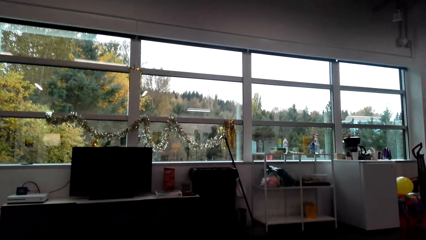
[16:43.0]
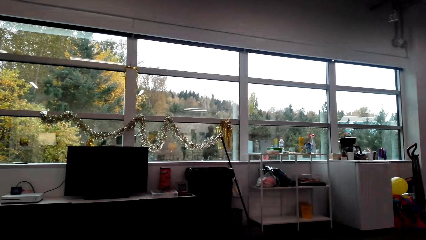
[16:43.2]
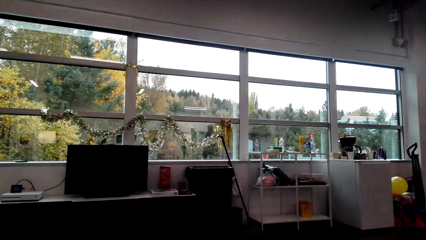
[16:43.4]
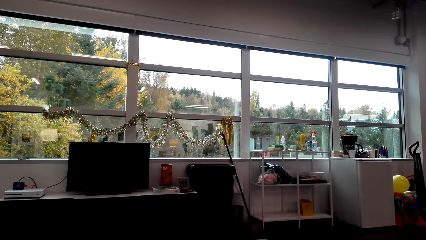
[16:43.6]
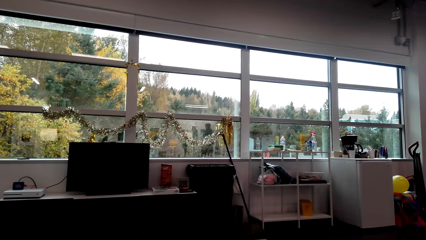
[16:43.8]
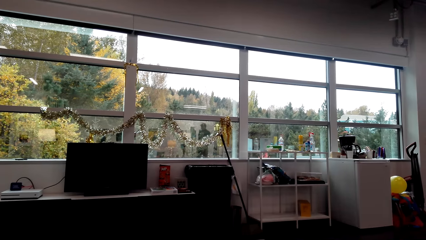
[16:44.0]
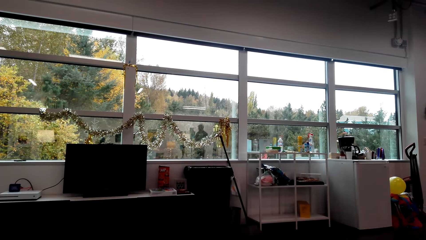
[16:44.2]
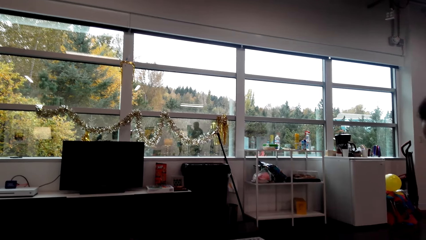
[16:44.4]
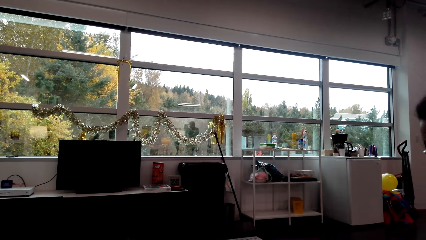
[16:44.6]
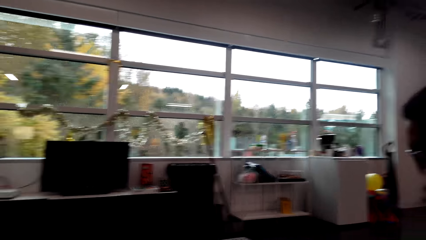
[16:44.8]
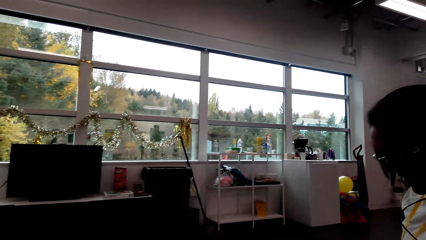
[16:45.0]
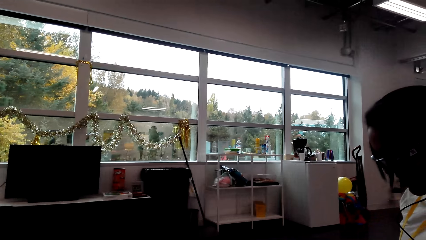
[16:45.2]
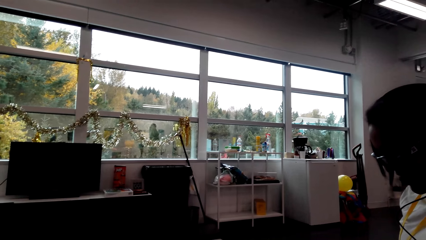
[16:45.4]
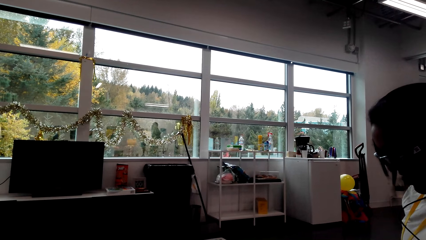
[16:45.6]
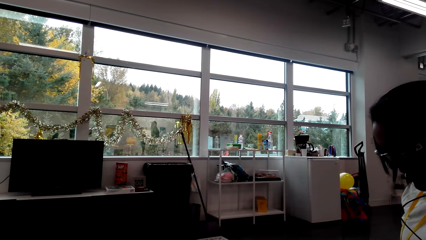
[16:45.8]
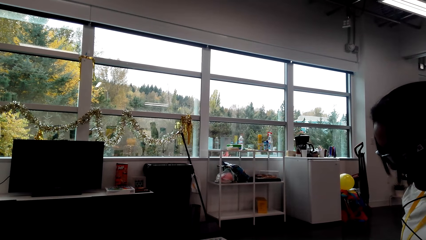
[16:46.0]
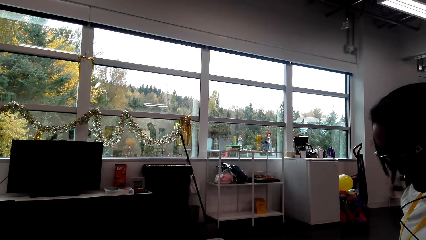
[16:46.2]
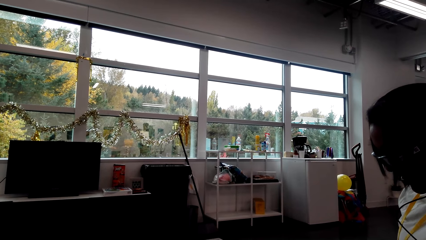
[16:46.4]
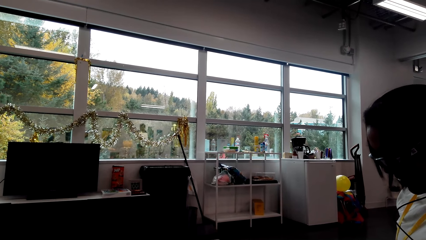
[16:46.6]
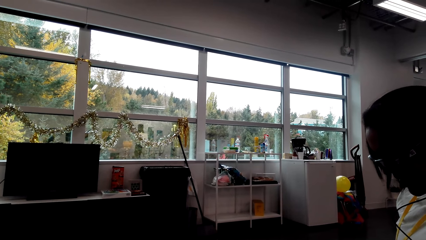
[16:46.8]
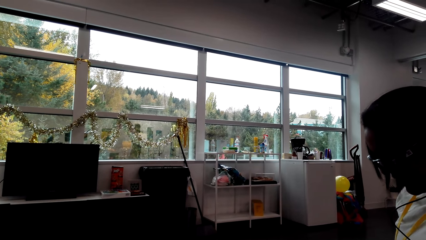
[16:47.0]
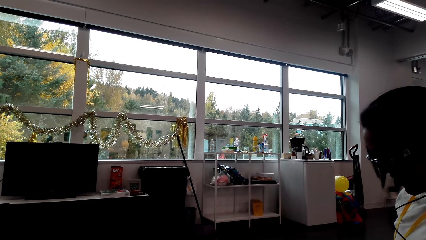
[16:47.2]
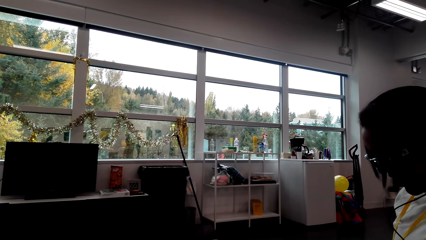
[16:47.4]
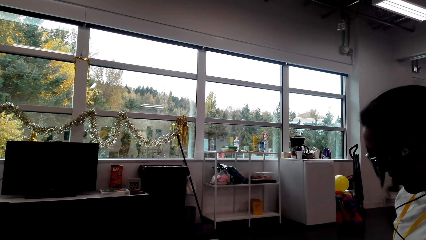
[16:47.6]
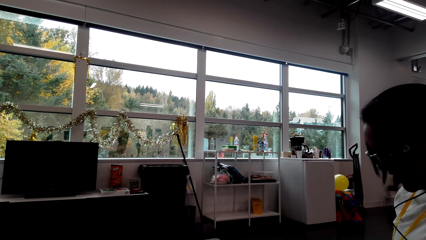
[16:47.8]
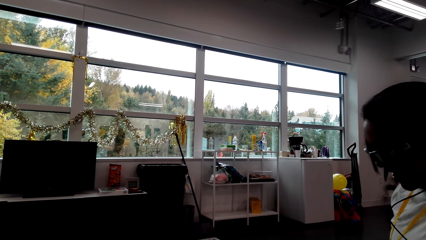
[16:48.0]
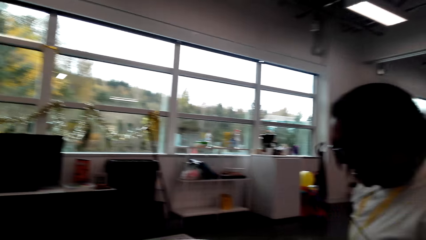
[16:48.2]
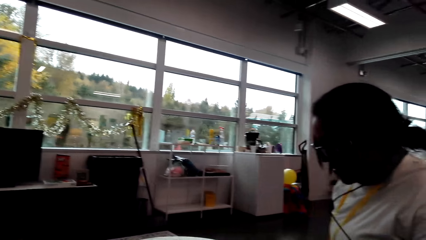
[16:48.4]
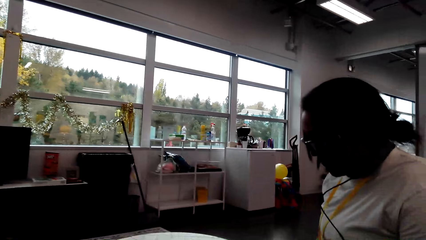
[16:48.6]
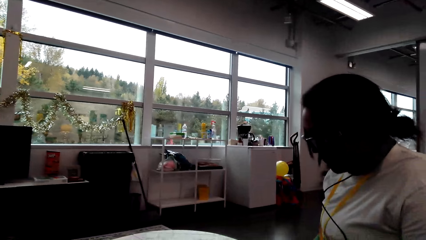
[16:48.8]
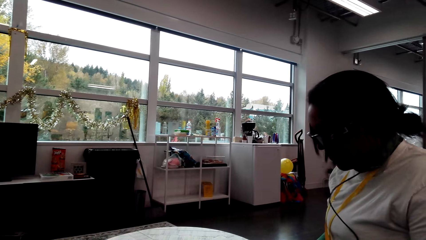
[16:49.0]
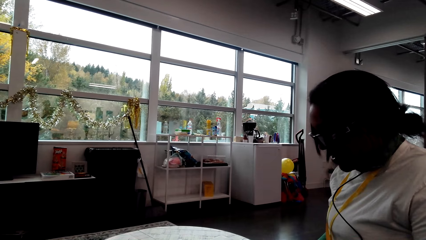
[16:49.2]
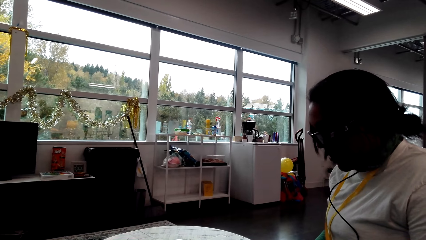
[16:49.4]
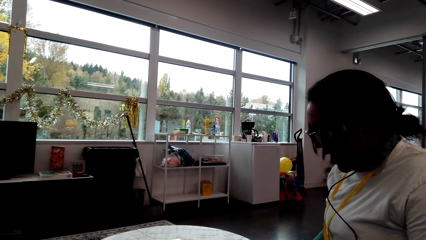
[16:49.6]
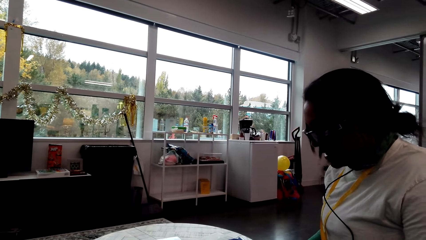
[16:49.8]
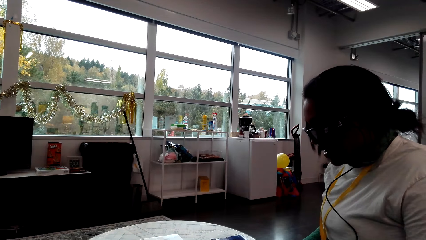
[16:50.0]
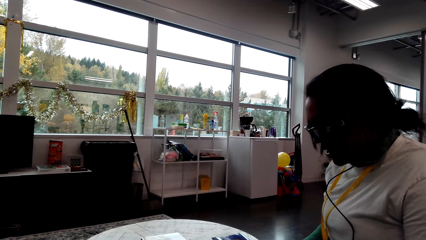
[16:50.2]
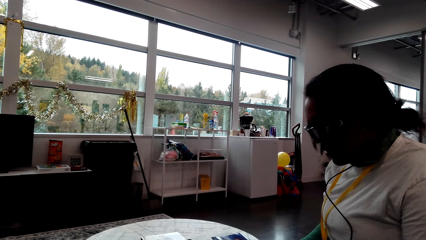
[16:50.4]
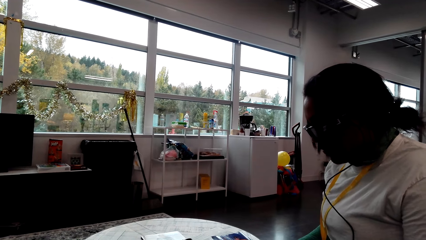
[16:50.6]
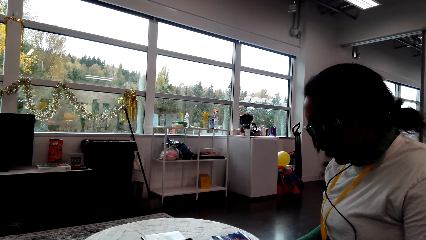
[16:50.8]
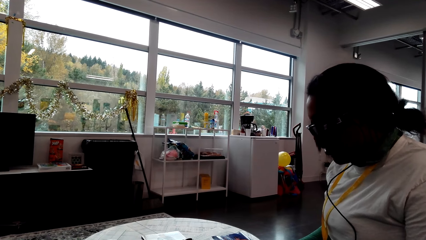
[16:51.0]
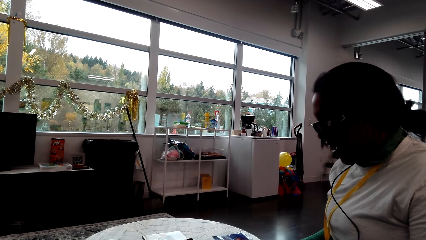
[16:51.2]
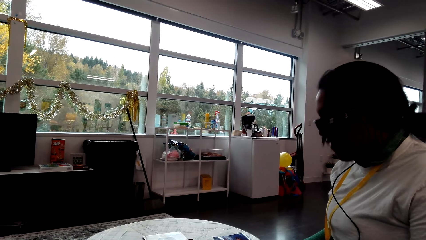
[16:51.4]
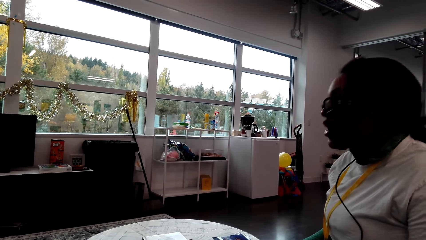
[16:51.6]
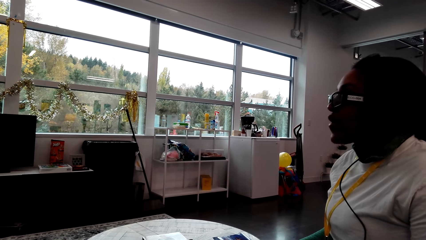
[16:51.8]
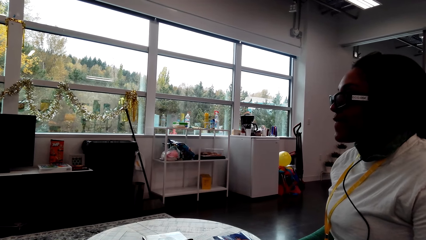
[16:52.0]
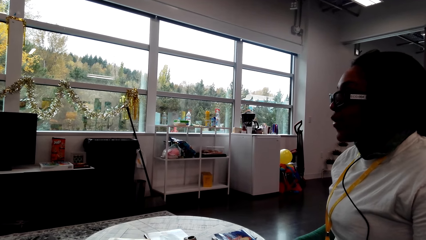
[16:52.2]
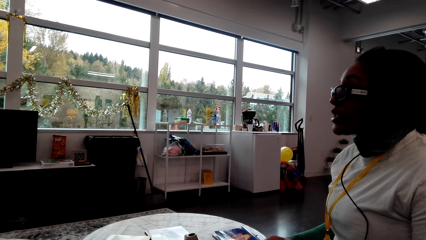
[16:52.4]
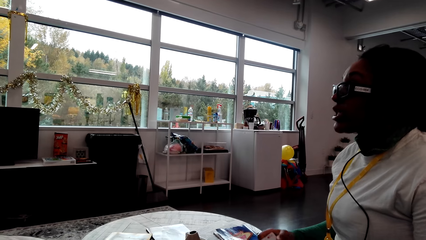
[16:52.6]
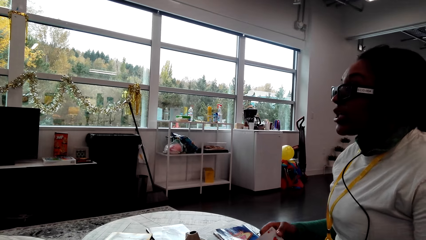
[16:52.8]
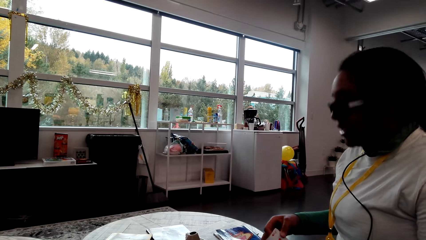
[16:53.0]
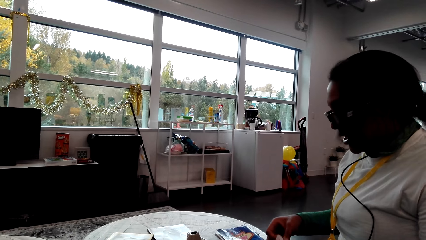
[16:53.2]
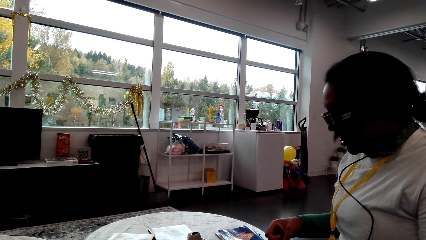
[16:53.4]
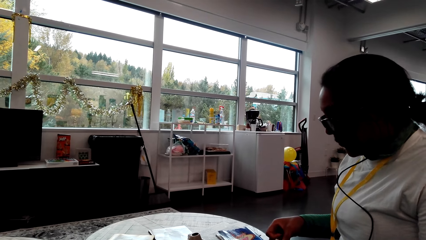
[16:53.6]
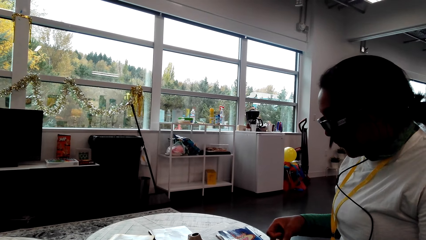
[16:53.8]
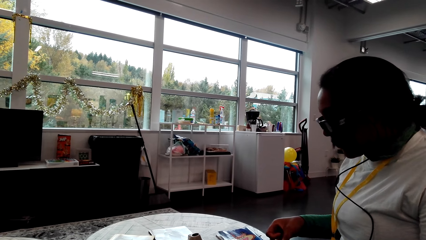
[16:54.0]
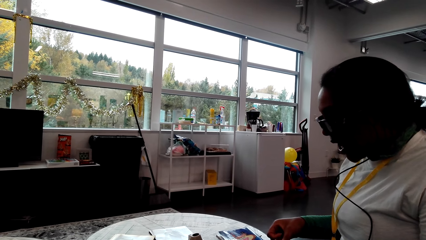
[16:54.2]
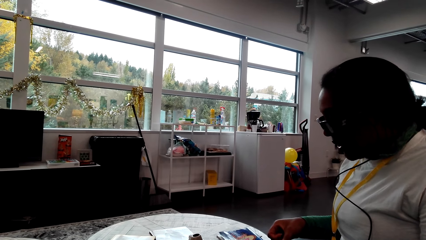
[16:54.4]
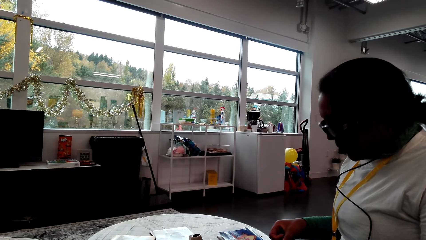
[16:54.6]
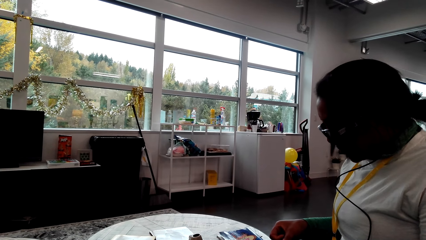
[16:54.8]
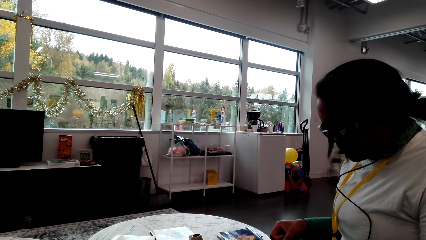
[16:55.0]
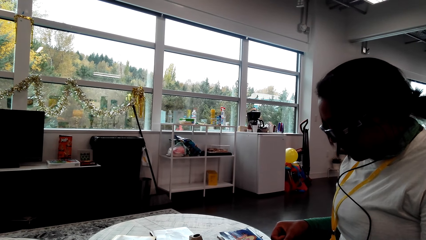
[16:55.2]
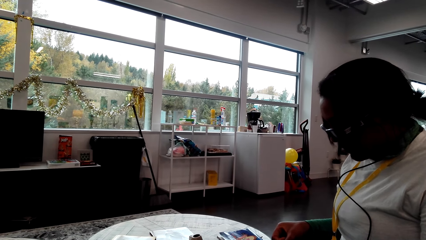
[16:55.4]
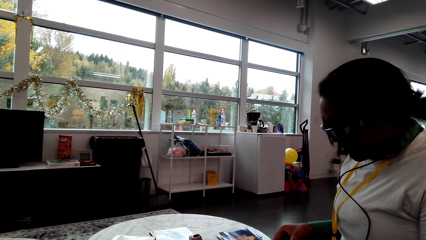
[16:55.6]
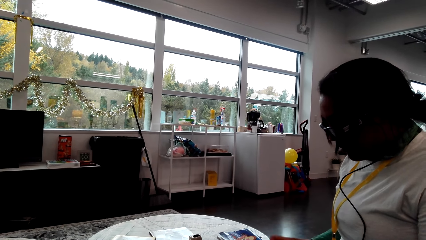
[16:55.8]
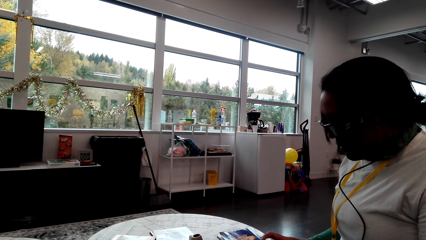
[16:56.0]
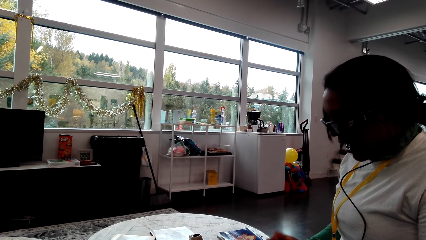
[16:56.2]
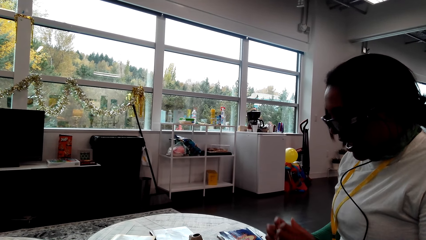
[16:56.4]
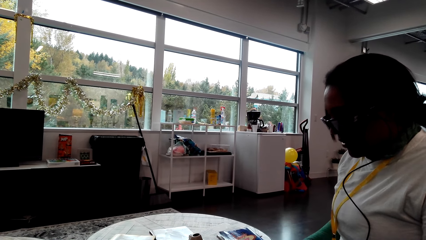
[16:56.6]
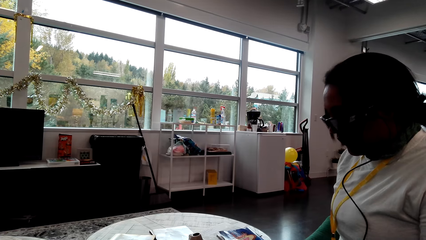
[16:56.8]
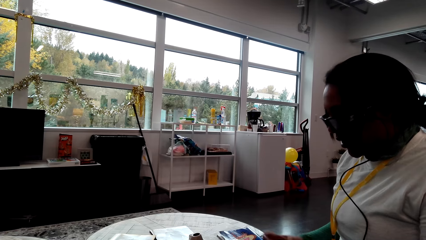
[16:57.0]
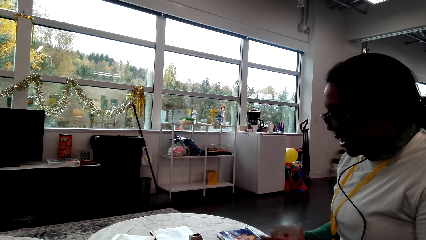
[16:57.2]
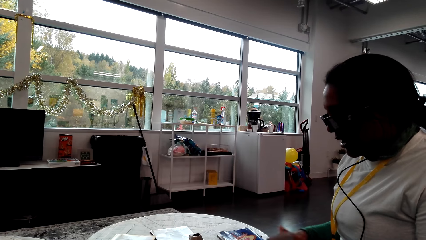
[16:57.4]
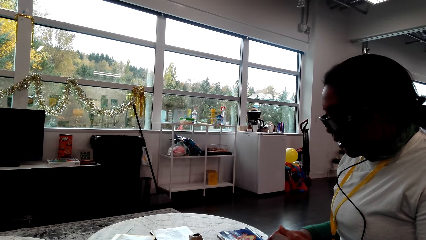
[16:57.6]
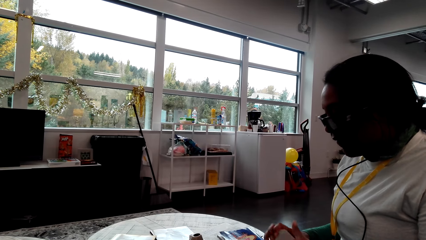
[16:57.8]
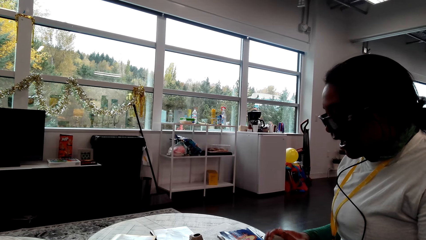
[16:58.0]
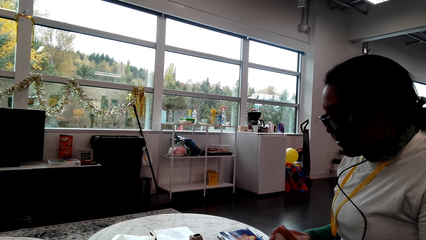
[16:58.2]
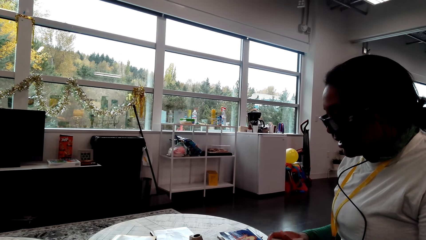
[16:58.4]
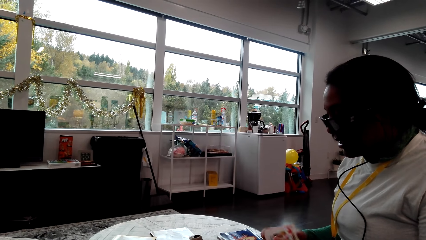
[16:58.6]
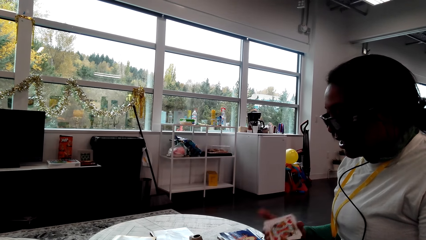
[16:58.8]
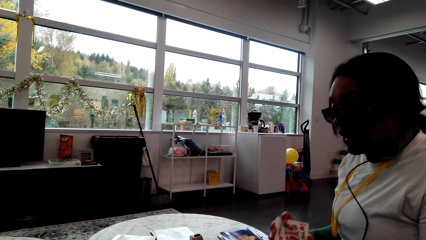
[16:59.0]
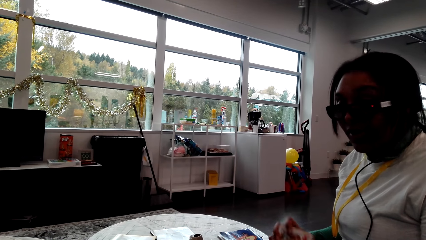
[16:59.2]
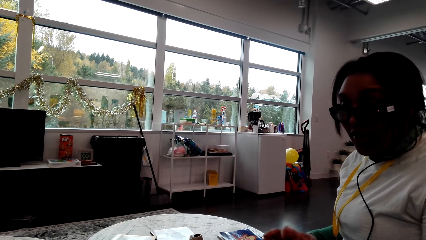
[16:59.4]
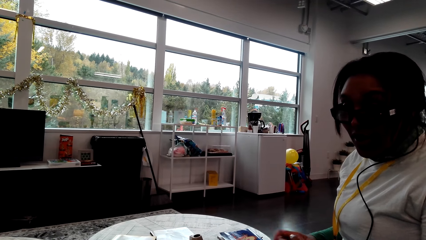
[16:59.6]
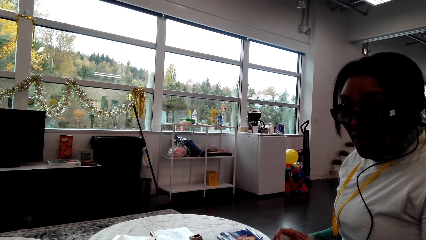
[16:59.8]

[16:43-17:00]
The camera wearer turns around the room. A woman converses with the camera wearer. The woman shuffles the cards.
